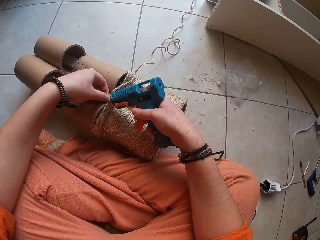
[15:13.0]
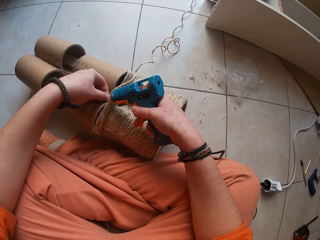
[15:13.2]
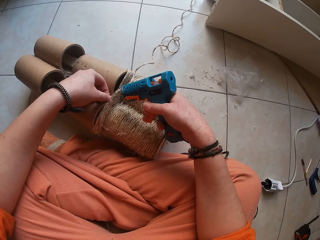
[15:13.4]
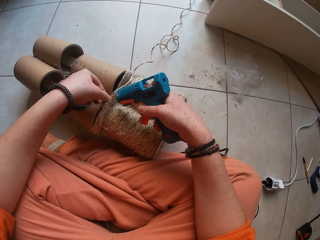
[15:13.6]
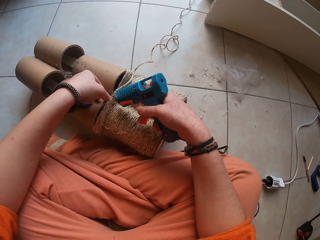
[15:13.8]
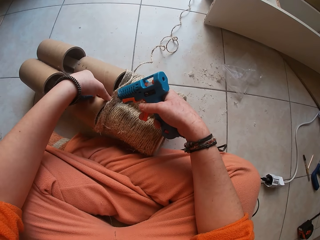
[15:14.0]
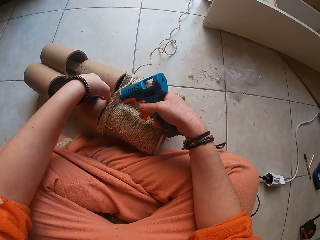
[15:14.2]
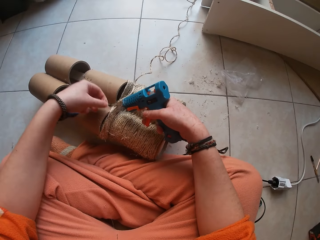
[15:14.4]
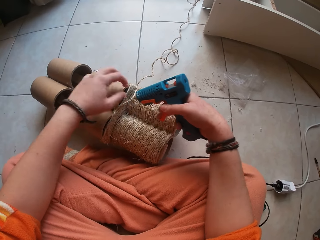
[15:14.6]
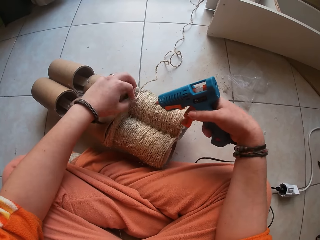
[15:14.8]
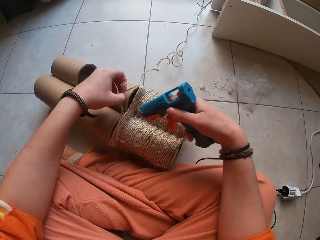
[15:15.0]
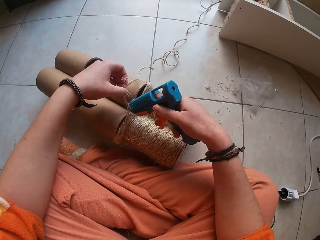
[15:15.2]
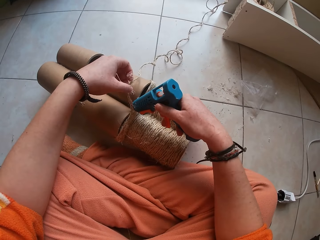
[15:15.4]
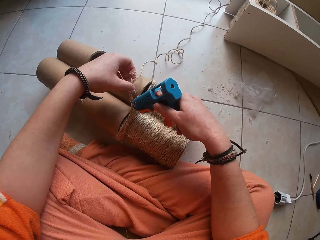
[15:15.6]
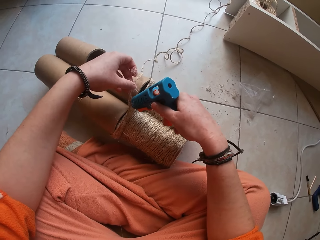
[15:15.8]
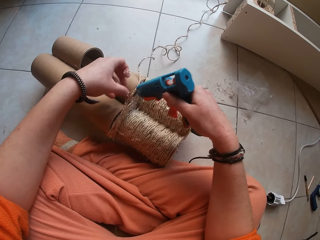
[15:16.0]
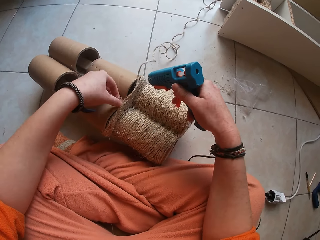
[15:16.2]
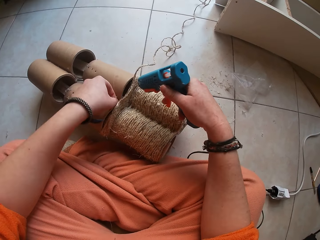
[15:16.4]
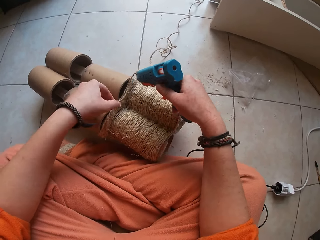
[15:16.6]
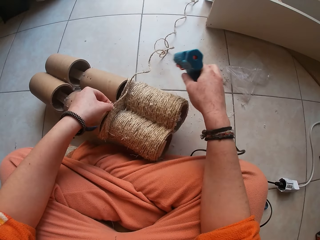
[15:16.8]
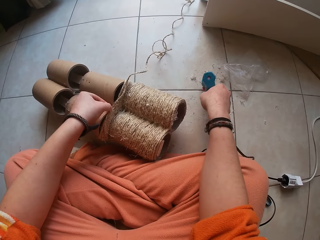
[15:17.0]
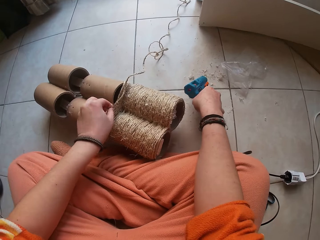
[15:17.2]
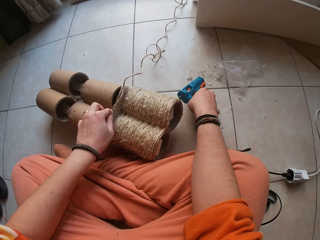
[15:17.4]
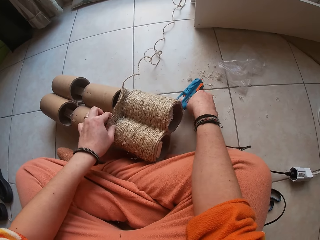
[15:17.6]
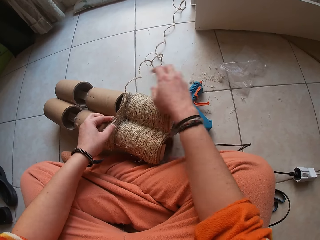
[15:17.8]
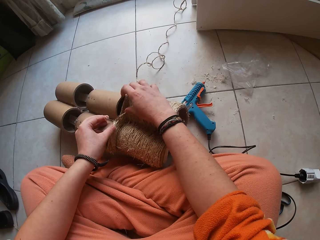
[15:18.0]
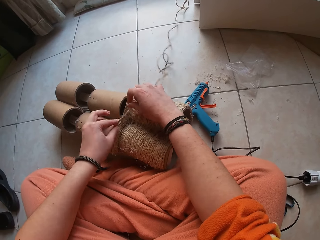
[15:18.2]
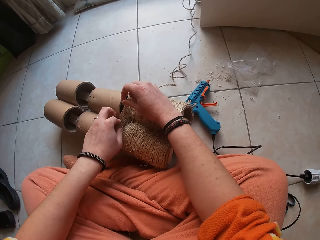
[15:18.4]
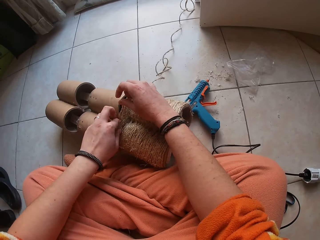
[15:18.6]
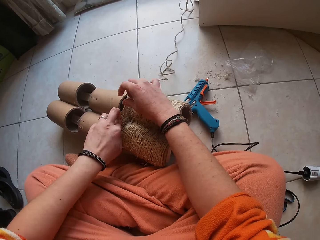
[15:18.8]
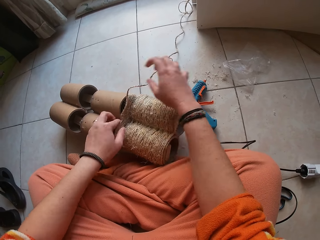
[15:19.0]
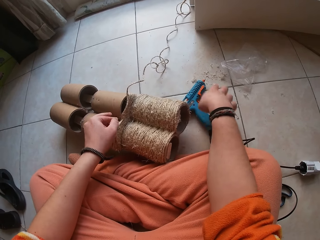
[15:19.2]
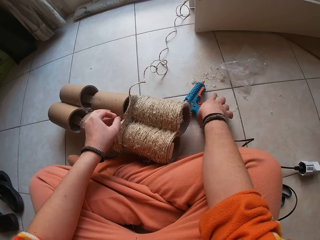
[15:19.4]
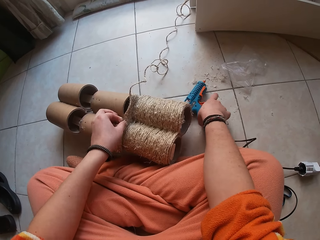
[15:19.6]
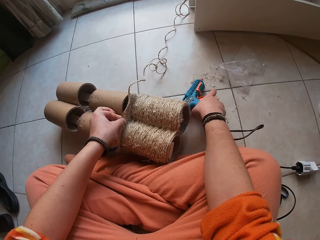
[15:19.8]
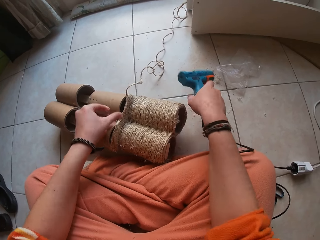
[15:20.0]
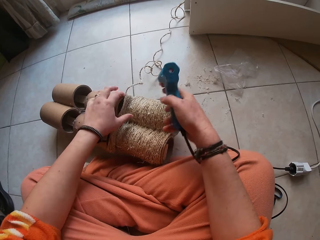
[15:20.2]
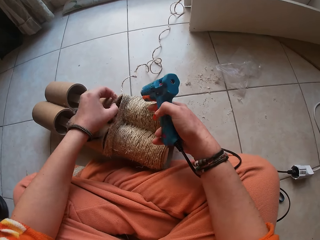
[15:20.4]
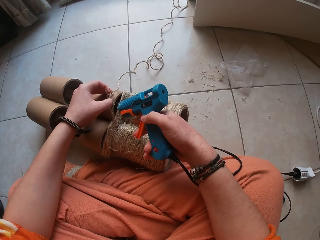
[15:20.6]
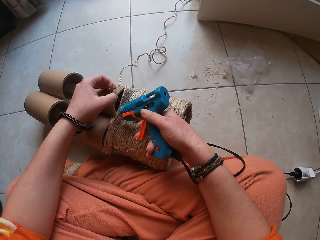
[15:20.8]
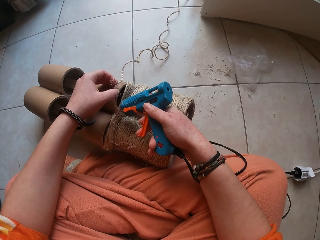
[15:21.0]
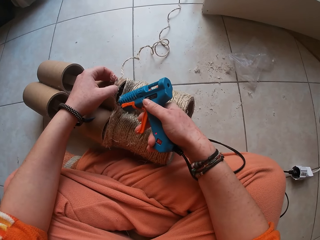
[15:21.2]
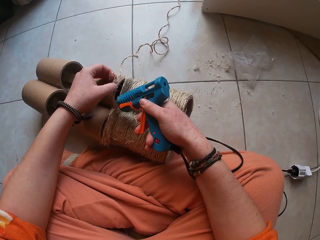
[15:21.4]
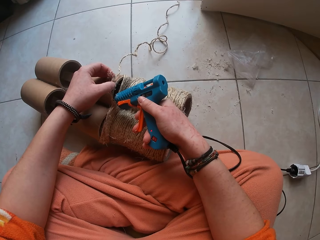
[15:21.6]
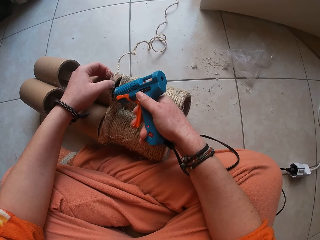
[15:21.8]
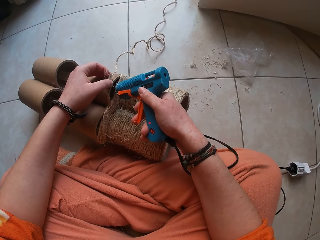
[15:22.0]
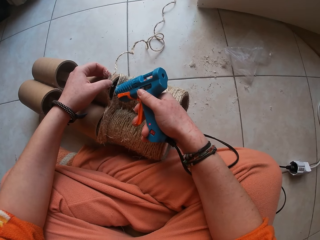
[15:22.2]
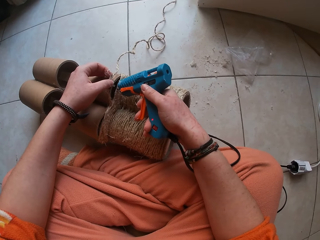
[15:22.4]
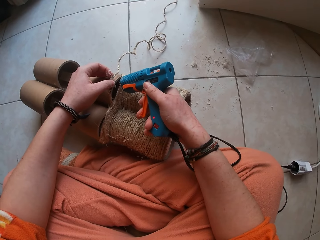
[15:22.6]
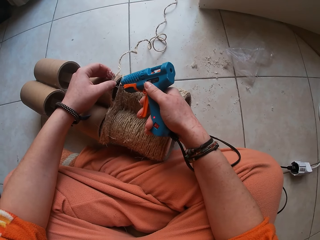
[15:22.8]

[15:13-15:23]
The camera wearer gums the twine on the cardboard craft with both hands. He drops the hot glue gun on the ground with his right hand. He gums the twine on the cardboard craft with both hands. He picks up the hot glue gun from the ground with his right hand. He gums the twine on the cardboard craft with both hands. He applies gum on the cardboard craft with the hot glue gun in his right hand.

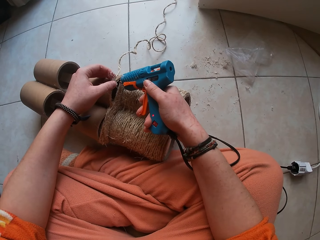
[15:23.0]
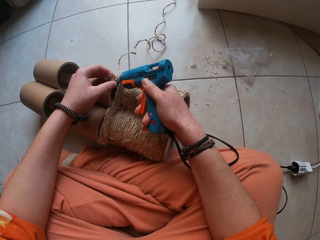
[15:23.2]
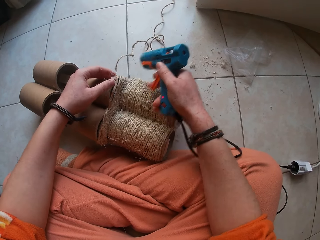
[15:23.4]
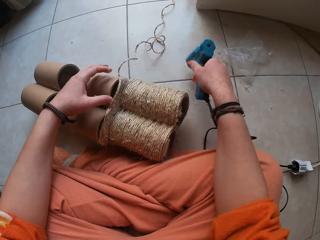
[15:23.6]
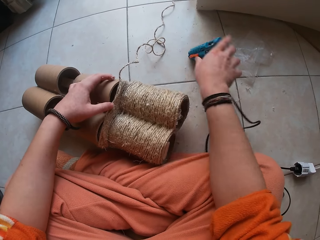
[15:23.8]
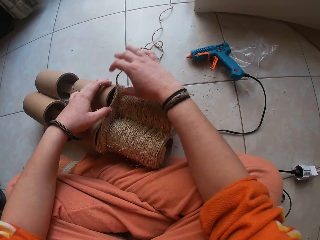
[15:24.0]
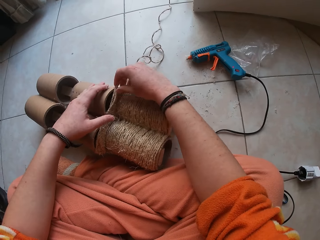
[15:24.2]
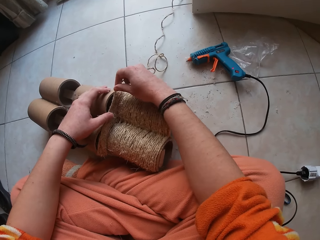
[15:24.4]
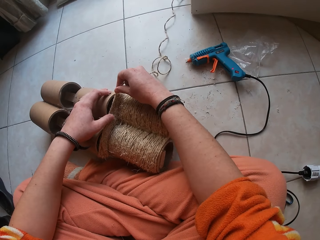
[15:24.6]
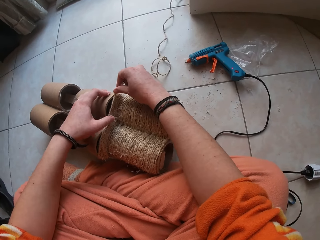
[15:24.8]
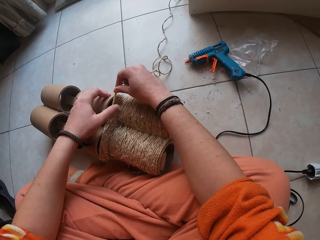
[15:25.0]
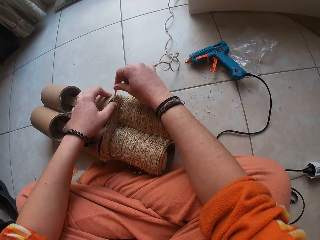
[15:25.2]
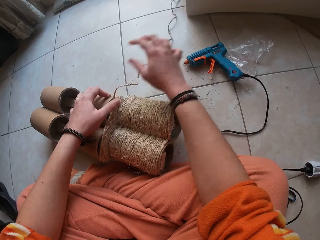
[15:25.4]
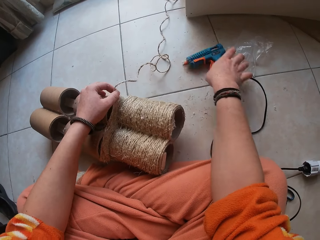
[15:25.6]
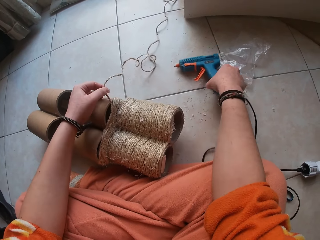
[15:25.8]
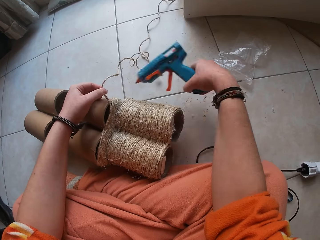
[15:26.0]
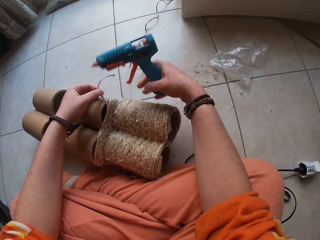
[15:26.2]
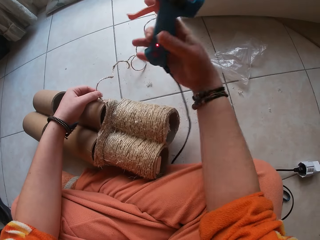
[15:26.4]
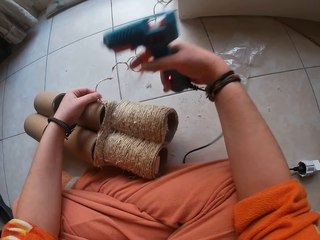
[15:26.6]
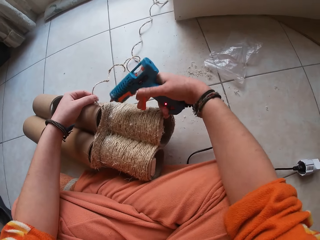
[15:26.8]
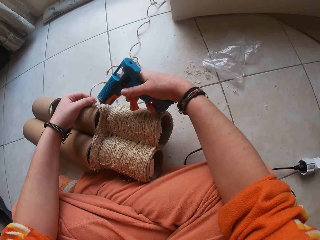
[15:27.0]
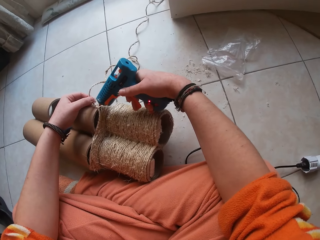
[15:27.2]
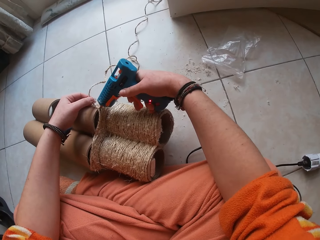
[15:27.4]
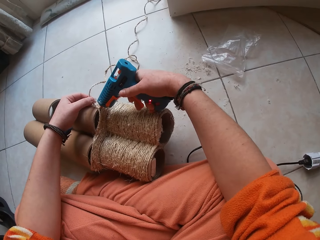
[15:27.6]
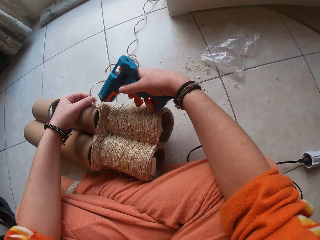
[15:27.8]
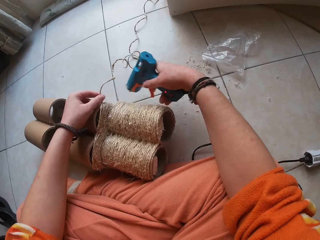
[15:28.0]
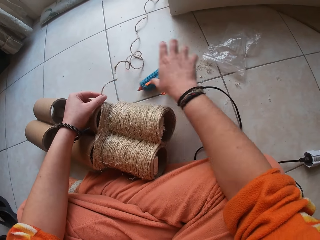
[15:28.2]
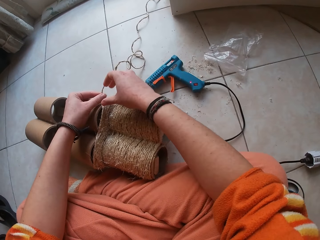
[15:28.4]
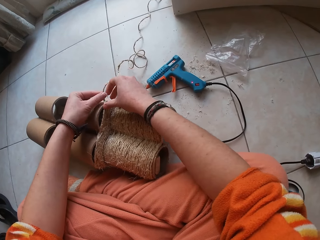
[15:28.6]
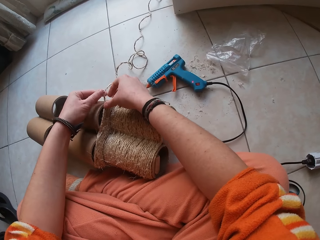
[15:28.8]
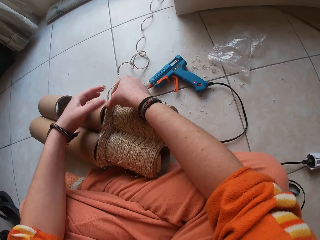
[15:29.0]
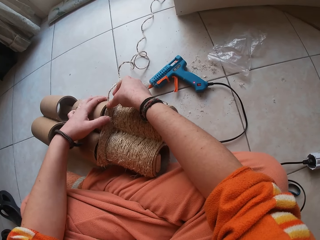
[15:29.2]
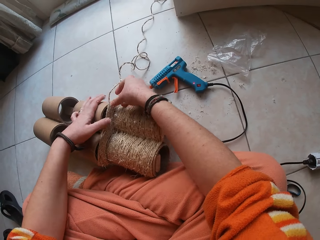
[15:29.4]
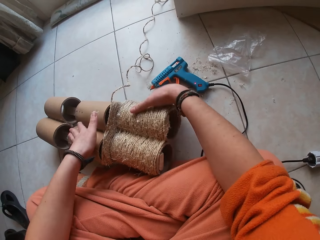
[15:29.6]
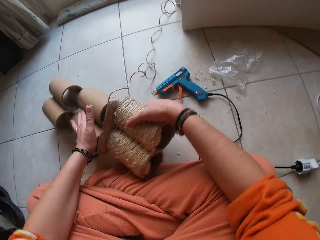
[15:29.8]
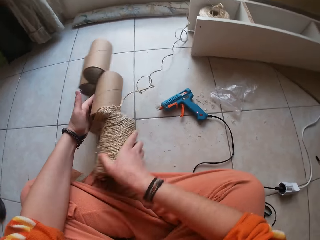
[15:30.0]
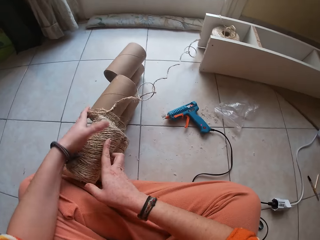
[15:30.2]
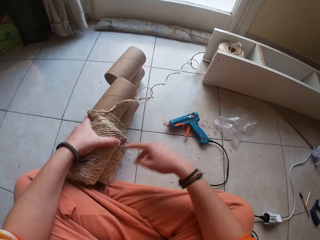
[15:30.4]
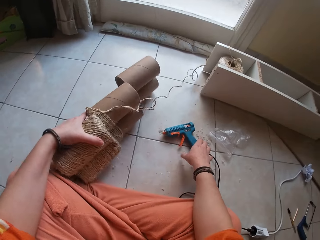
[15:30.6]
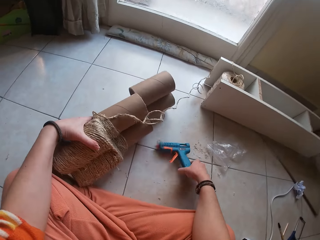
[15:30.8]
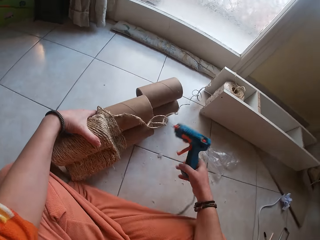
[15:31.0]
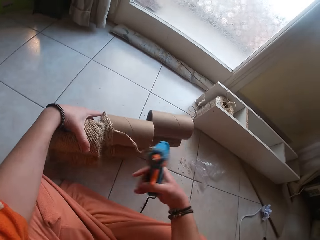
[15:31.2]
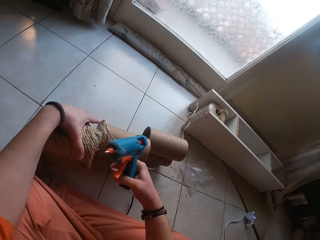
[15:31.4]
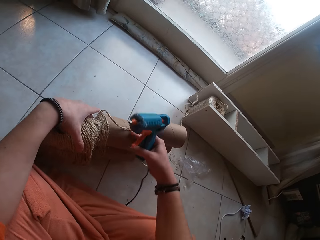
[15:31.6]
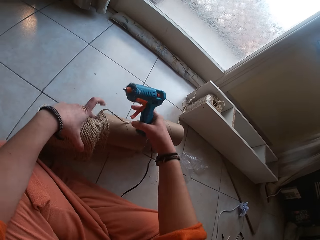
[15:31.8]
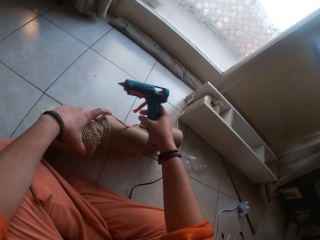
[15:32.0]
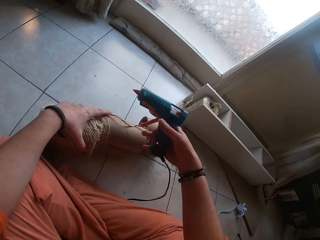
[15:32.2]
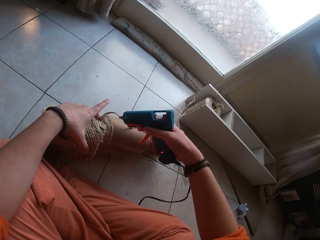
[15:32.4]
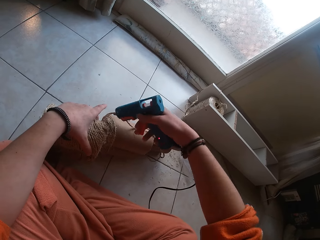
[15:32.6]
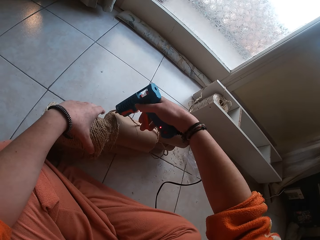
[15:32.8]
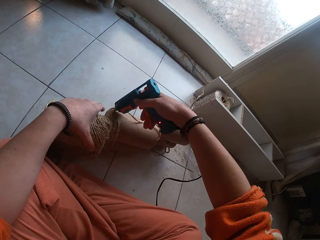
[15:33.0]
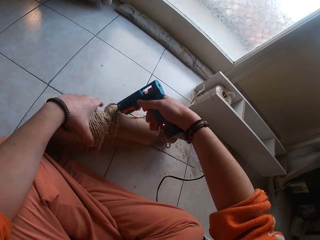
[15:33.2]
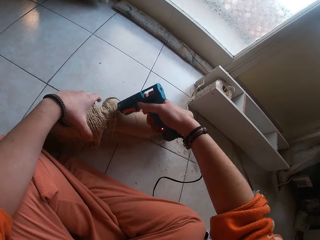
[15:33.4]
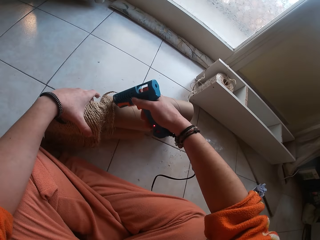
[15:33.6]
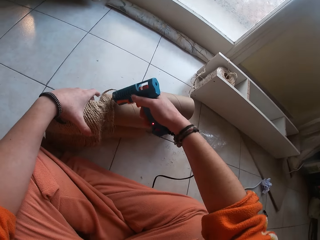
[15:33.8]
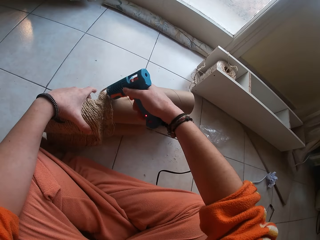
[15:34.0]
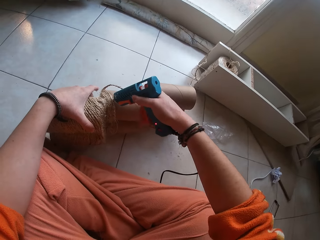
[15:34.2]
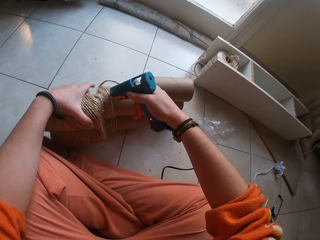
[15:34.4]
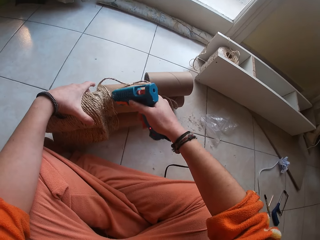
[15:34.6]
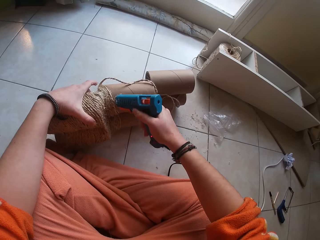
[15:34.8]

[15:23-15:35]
The camera wearer drops the hot glue gun on the ground with both hands. He gums the twine on the cardboard craft with both hands. He picks up the hot glue gun from the ground with his right hand. He applies gum on the cardboard craft with the hot glue gun in his right hand. He drops the hot glue gun on the ground with his right hand. He gums the twine on the cardboard craft with both hands. He adjusts the cardboard on the ground with both hands. He turns something. He picks up the hot glue gun from the ground with his right hand. He applies gum on the cardboard craft with the hot glue gun in his right hand.
